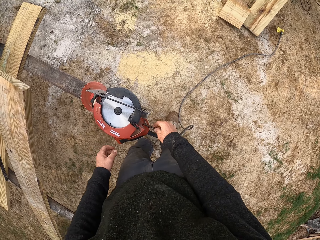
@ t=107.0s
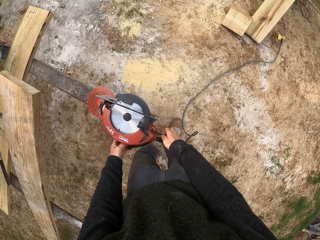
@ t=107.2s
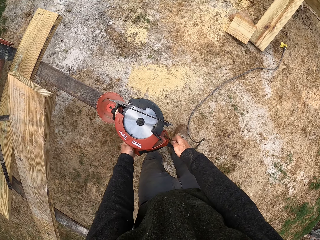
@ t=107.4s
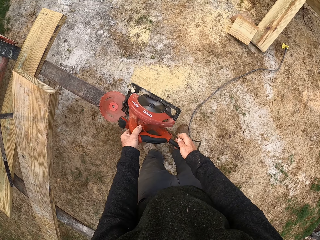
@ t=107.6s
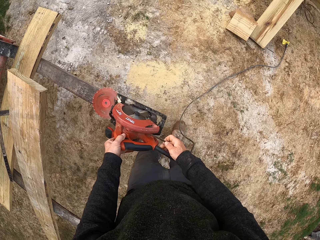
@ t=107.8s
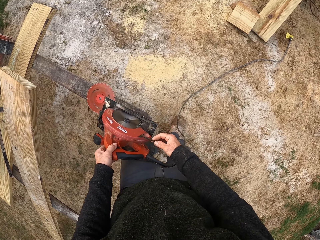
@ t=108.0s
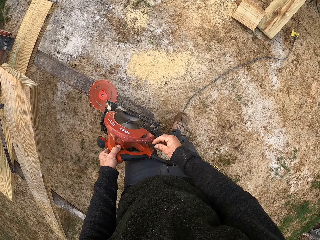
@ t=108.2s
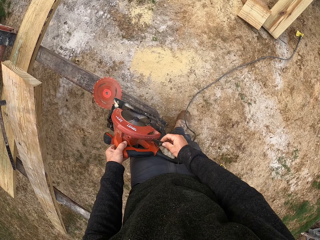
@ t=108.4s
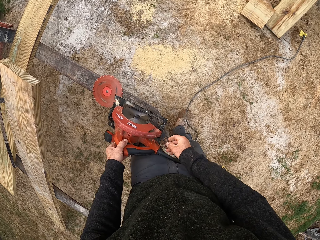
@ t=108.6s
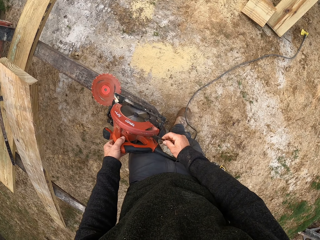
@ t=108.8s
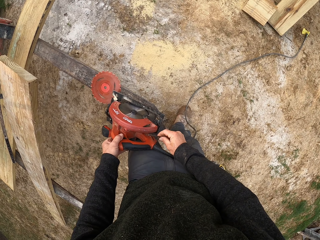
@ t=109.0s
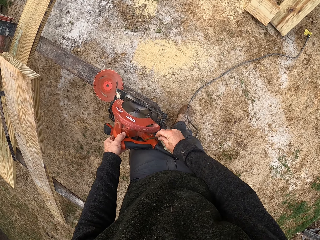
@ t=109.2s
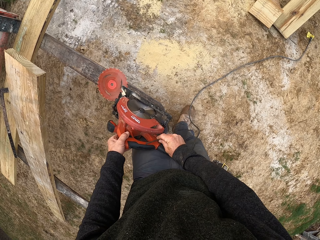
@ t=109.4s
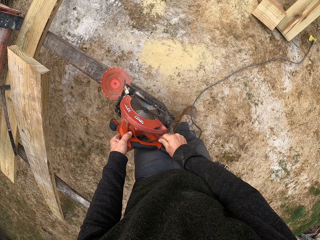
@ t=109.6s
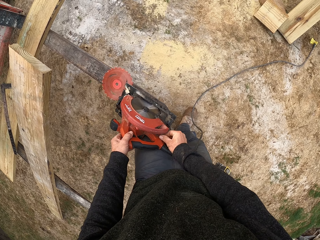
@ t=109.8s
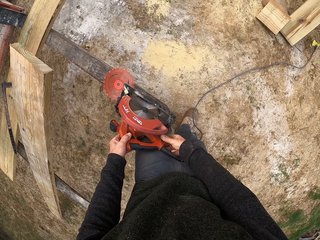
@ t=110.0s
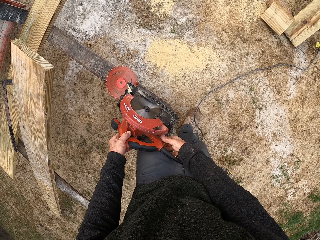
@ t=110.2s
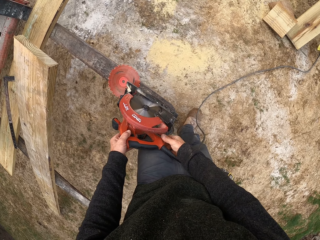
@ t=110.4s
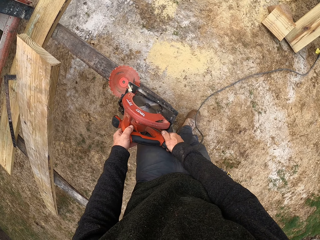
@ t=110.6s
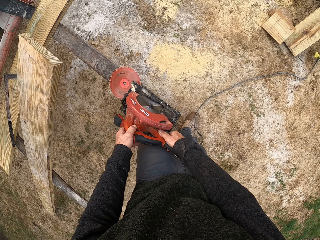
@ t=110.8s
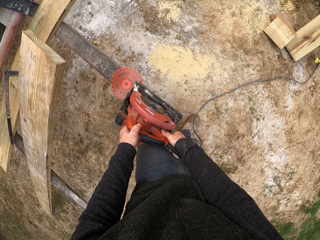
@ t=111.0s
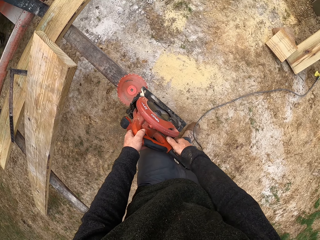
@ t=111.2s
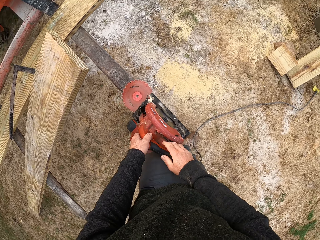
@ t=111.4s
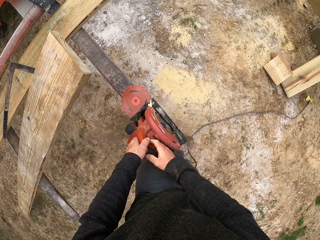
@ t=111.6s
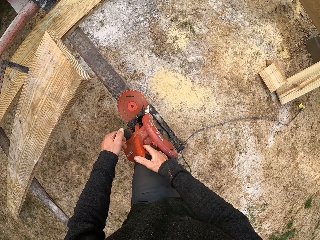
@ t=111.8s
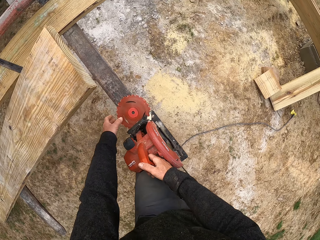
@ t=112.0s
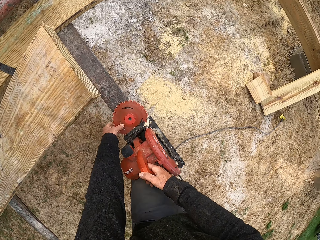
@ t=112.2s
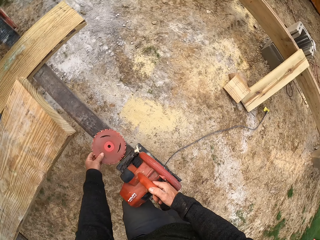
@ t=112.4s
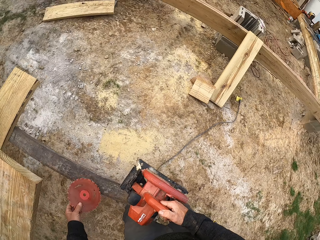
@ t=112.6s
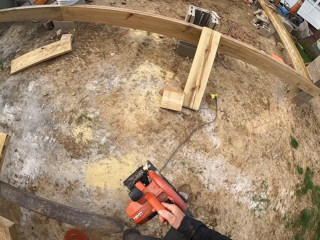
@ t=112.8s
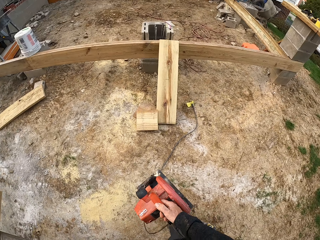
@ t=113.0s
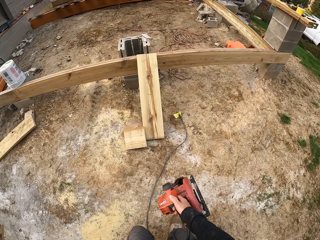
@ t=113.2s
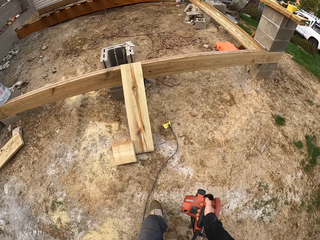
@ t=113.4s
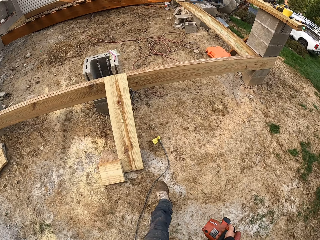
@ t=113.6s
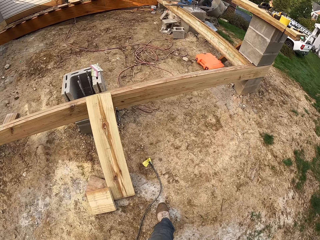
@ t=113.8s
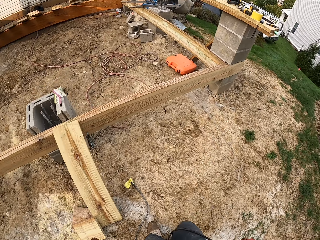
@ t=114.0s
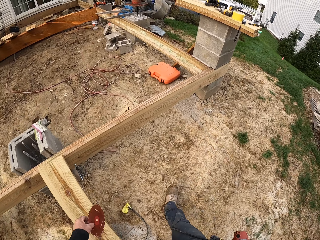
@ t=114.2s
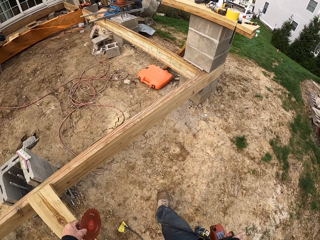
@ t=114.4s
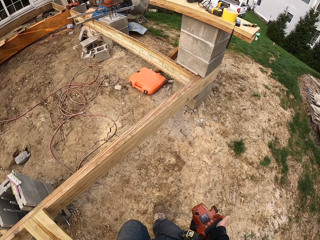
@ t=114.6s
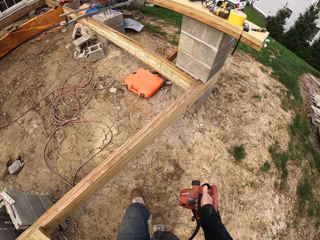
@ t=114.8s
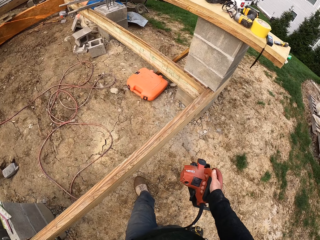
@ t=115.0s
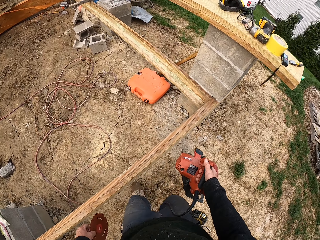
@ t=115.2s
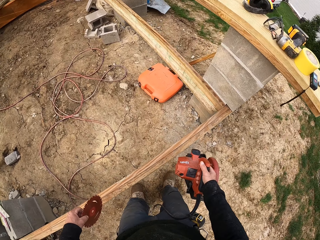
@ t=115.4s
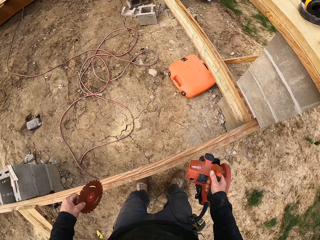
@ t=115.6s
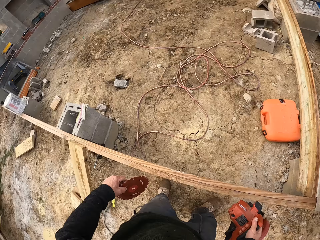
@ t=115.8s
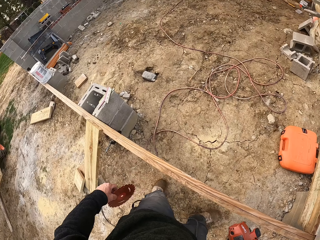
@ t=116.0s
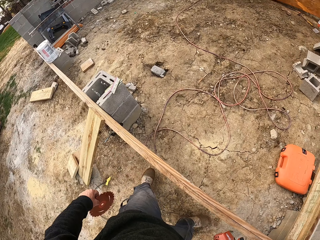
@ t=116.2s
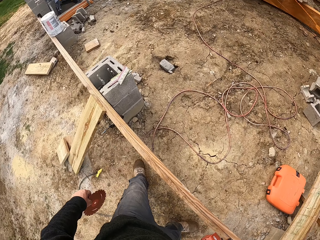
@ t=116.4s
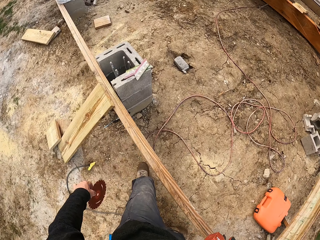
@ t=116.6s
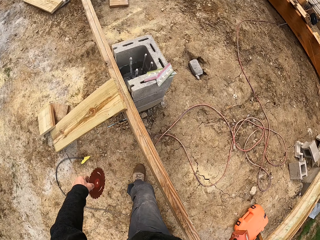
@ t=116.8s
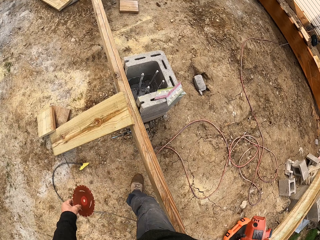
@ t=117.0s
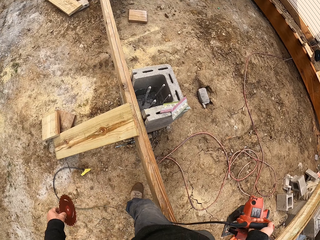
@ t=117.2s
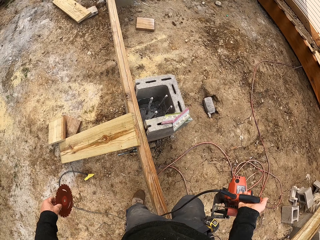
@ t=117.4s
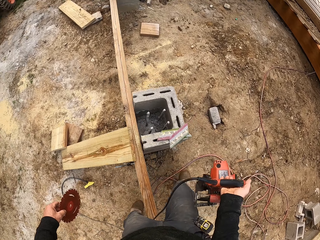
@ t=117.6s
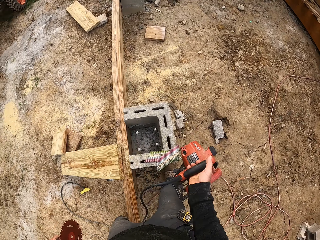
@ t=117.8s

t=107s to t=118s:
The camera wearer turns a cutter on a truck fork. They lift the wood machine. They position the wrench on the cutter. They pick the old blade on the truck fork. They carry the wood cutter and blade to a construction site. They walk on the construction site.

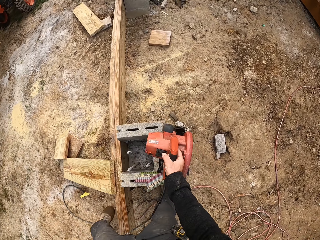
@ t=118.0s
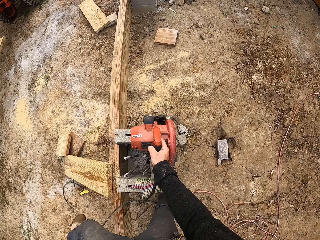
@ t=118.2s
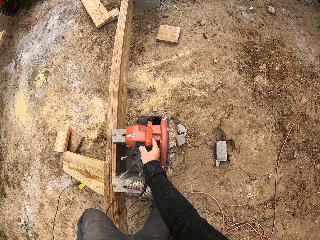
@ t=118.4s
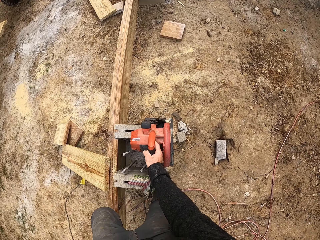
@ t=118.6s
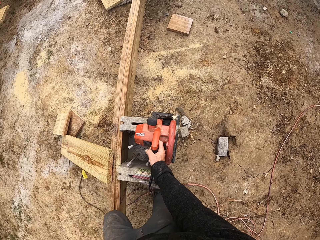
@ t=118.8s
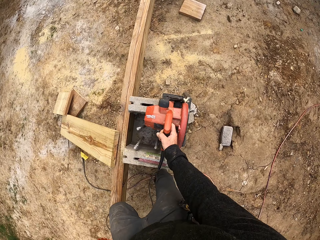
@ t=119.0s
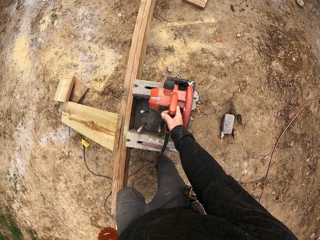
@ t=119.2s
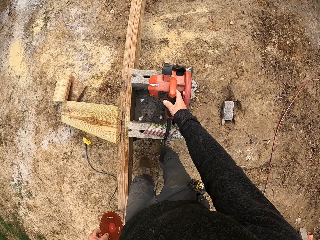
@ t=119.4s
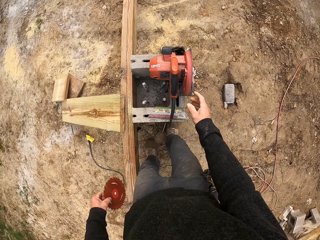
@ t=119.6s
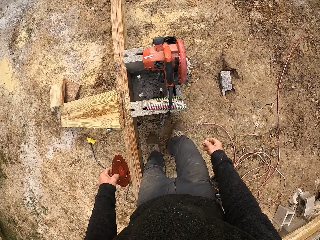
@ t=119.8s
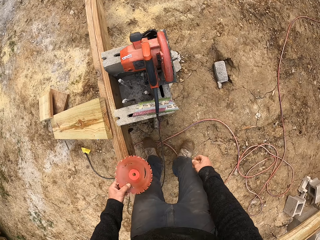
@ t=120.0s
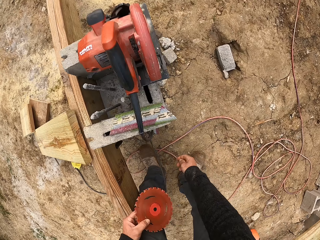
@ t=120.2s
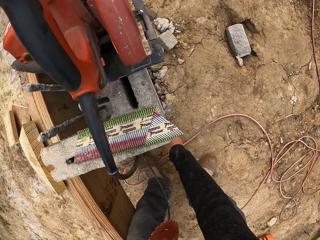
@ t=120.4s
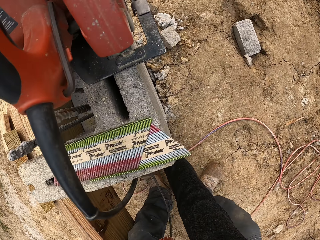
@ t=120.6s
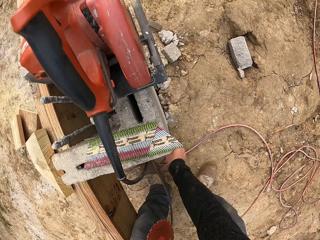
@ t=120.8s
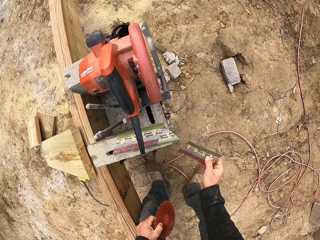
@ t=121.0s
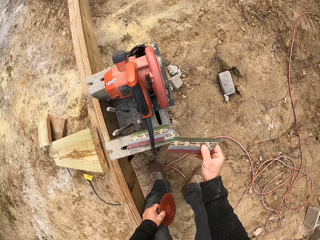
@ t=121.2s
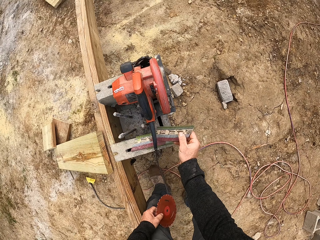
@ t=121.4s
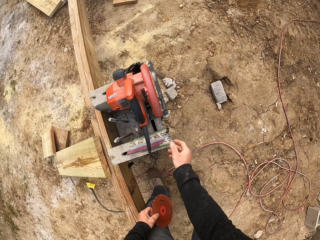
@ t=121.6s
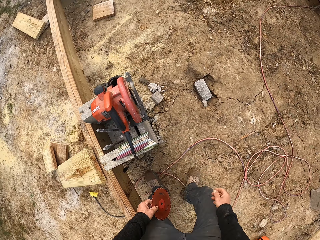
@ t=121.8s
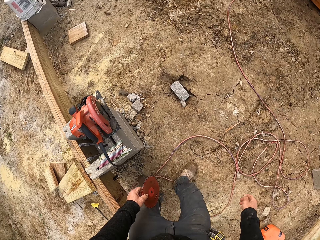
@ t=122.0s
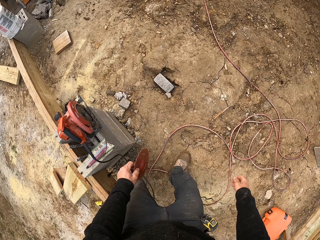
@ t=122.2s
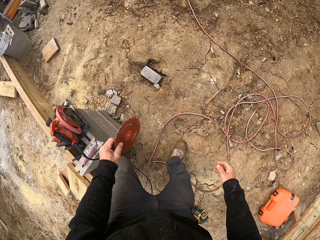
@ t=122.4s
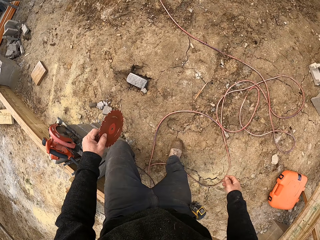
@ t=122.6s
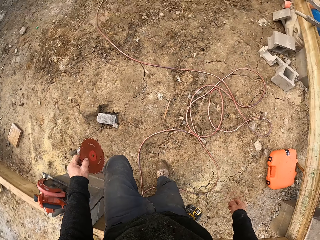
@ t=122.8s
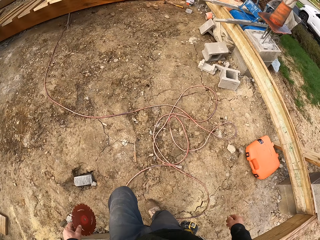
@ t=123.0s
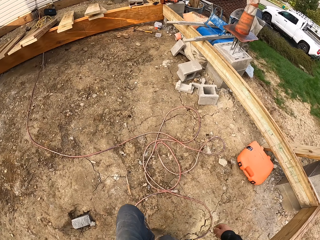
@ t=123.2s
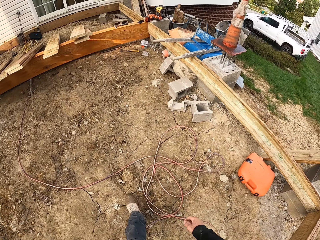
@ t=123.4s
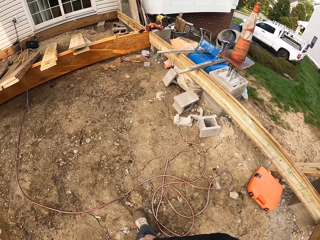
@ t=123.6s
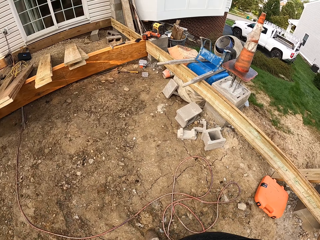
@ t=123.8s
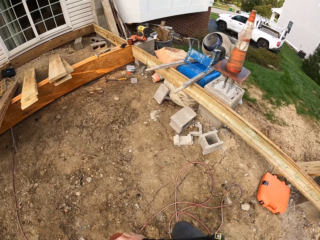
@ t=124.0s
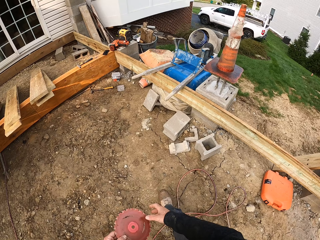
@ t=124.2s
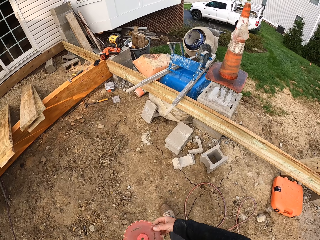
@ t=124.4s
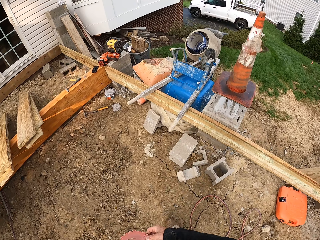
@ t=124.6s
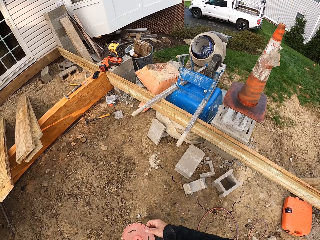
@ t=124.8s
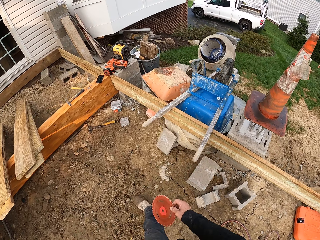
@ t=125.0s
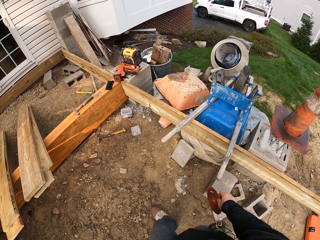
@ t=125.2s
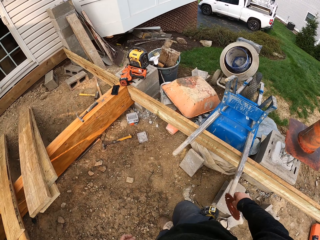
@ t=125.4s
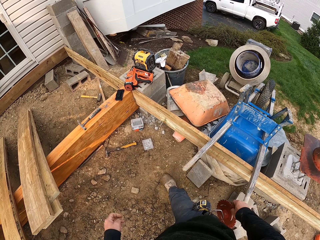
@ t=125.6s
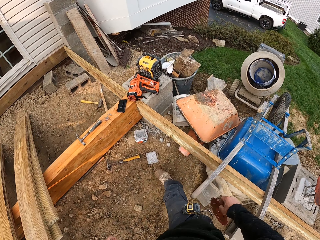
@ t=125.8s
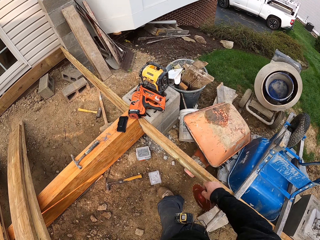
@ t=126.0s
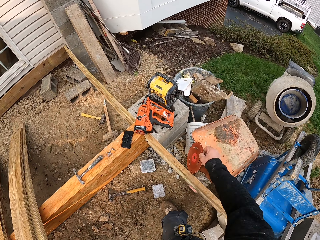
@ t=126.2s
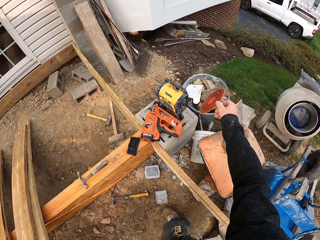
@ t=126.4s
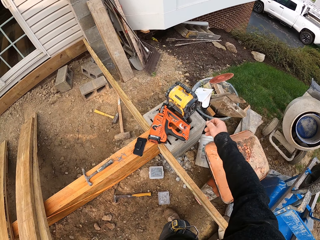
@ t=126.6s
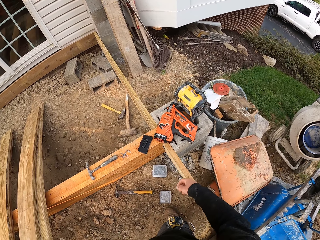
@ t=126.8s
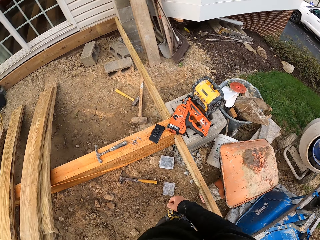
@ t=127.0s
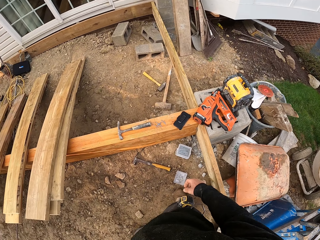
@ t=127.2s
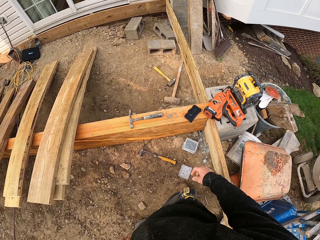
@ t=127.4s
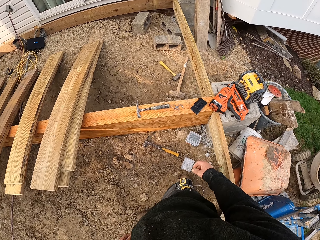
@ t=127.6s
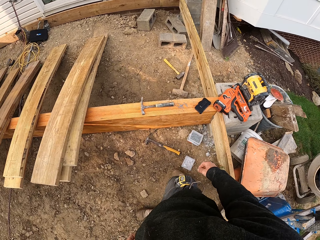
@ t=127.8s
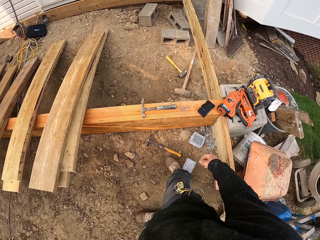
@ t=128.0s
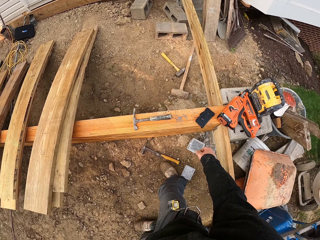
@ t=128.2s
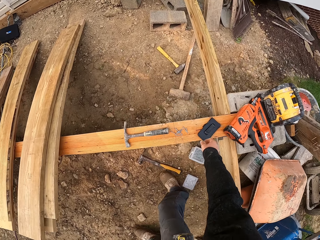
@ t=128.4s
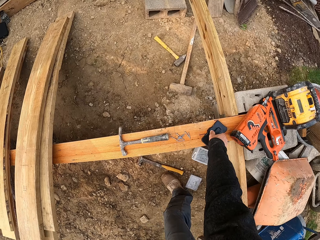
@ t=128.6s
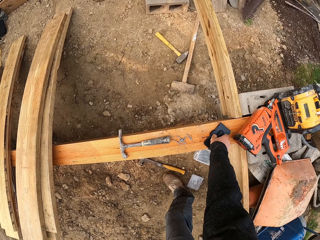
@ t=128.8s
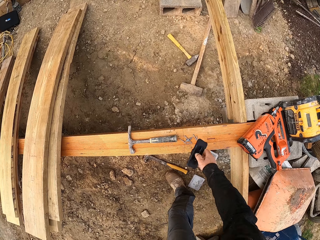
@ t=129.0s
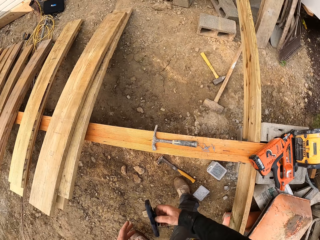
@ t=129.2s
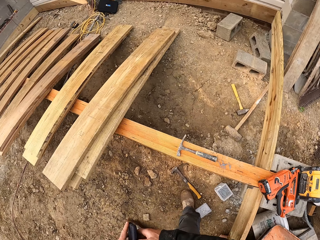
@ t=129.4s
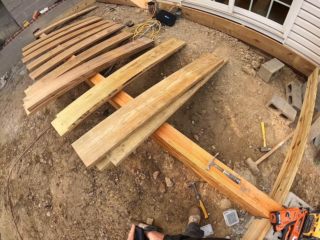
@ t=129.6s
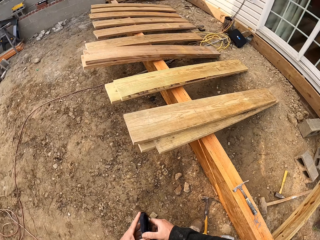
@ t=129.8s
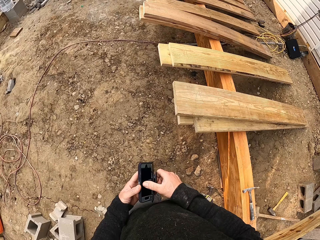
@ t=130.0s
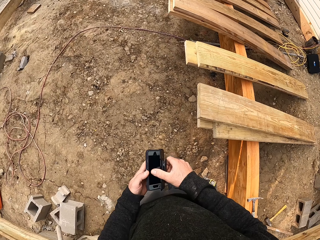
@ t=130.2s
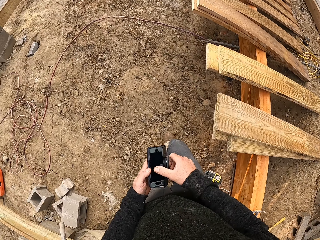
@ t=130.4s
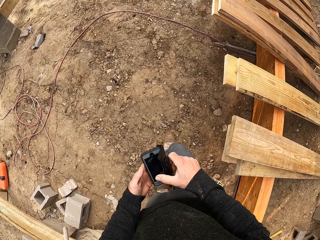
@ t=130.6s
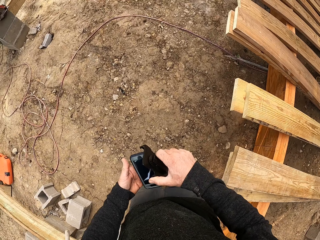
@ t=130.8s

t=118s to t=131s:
The camera wearer places the cutter on a brick pillar in the site. They pick framing nails on the floor, and place the nails on the pillar. They carry the blade in the site. They walk on the construction site. They throw the blade into a bucket with timber. They pick a phone on the construction wood.
